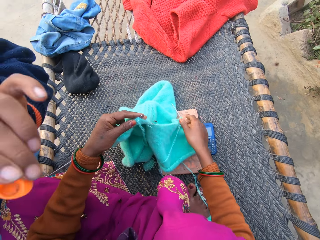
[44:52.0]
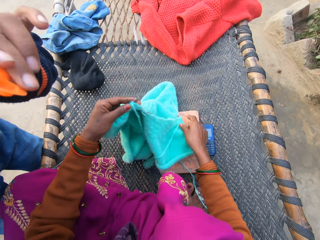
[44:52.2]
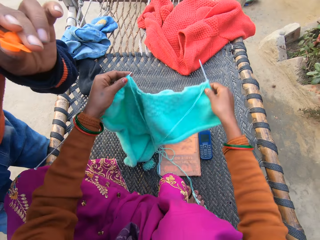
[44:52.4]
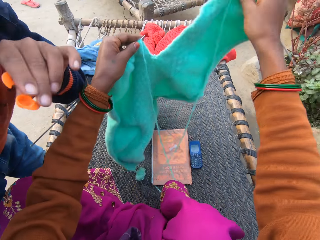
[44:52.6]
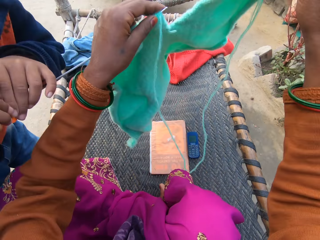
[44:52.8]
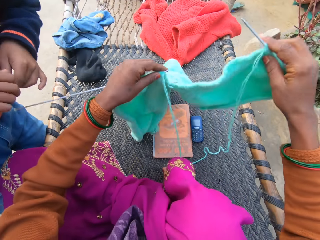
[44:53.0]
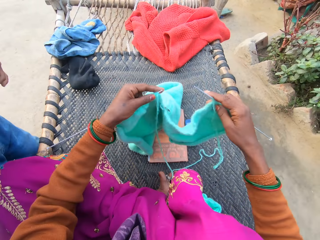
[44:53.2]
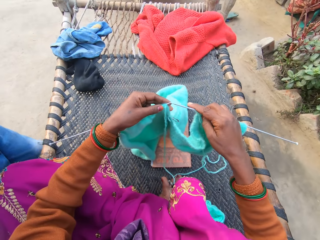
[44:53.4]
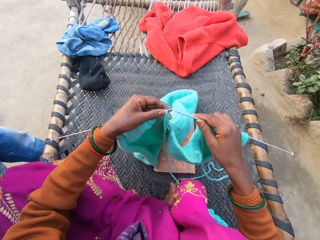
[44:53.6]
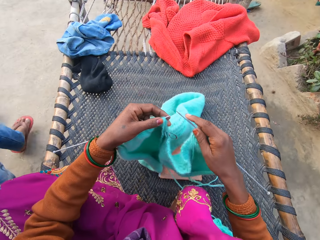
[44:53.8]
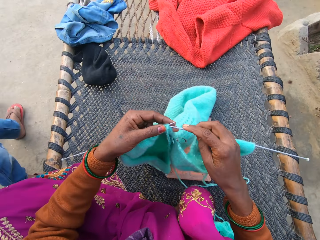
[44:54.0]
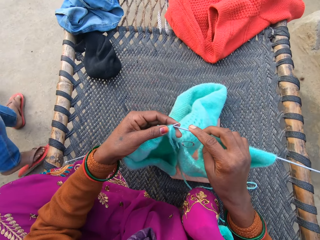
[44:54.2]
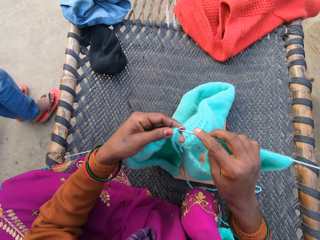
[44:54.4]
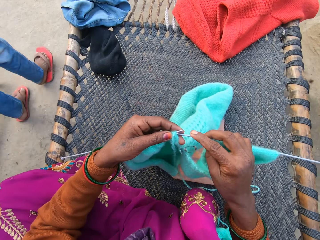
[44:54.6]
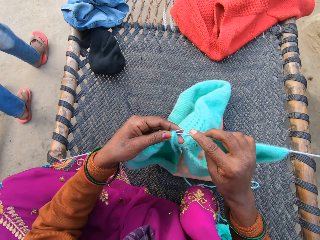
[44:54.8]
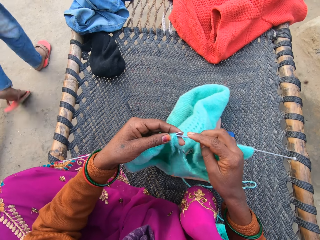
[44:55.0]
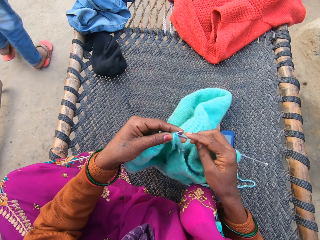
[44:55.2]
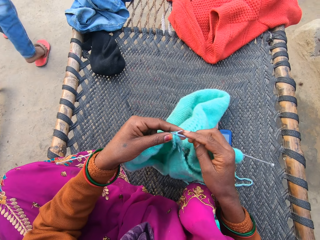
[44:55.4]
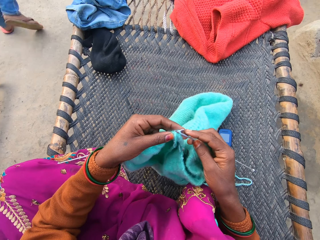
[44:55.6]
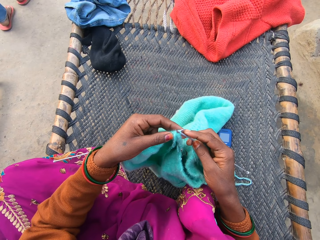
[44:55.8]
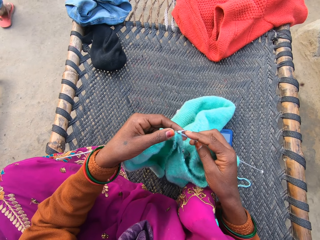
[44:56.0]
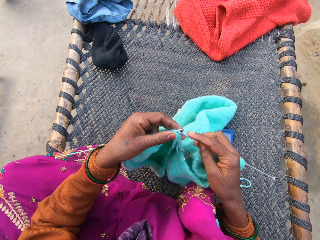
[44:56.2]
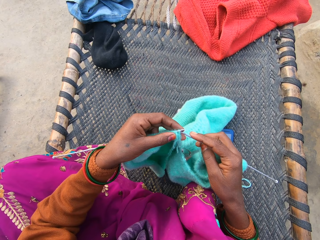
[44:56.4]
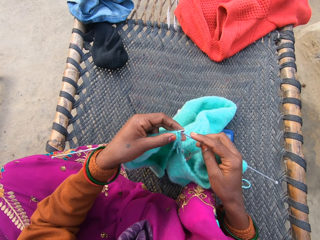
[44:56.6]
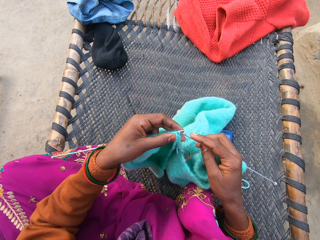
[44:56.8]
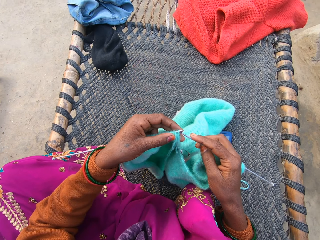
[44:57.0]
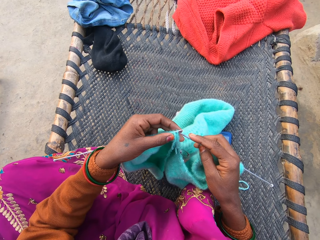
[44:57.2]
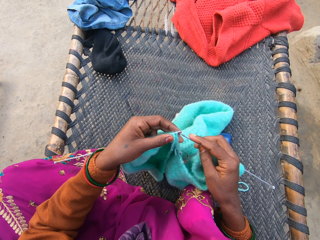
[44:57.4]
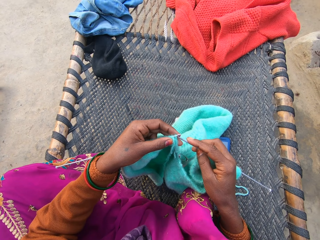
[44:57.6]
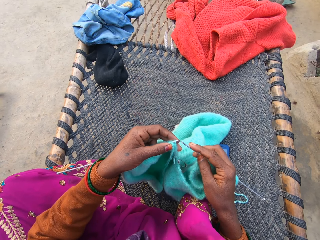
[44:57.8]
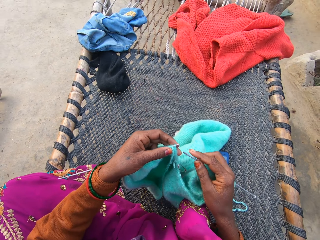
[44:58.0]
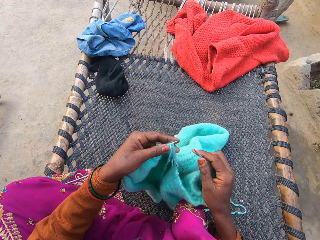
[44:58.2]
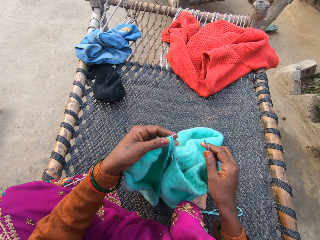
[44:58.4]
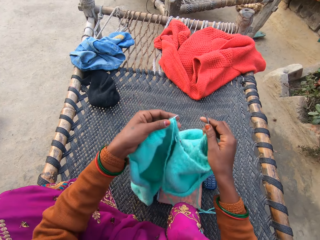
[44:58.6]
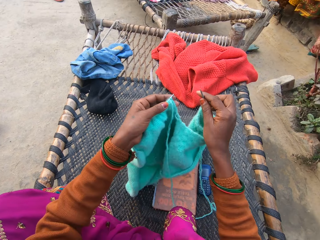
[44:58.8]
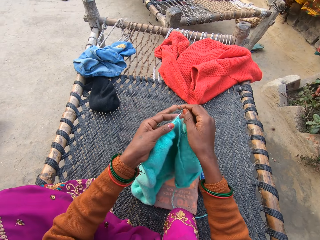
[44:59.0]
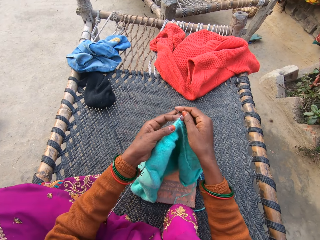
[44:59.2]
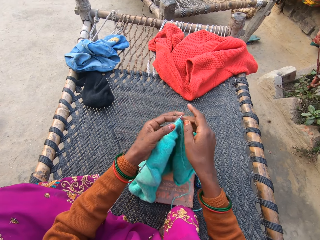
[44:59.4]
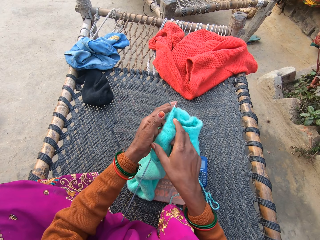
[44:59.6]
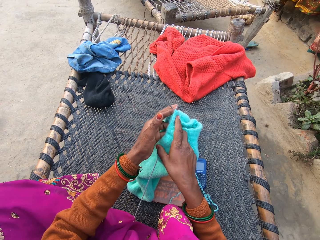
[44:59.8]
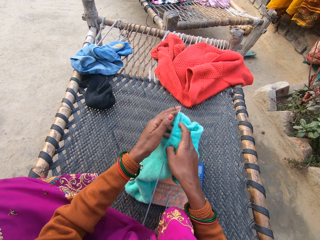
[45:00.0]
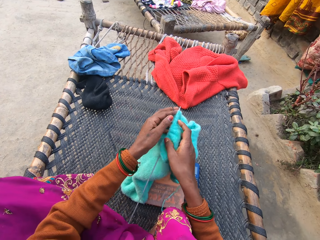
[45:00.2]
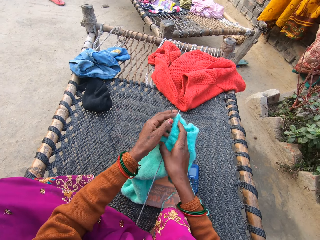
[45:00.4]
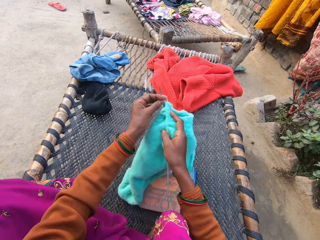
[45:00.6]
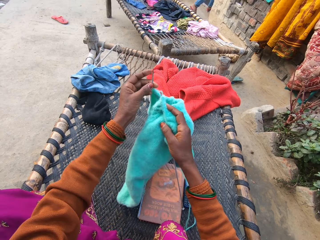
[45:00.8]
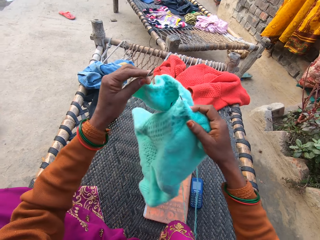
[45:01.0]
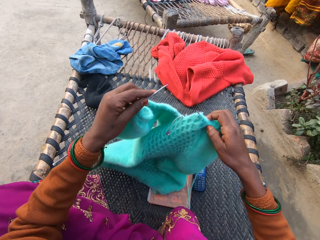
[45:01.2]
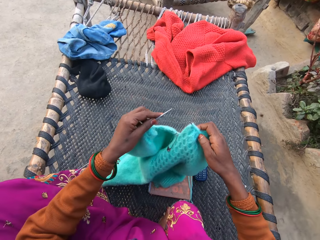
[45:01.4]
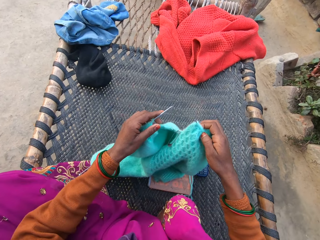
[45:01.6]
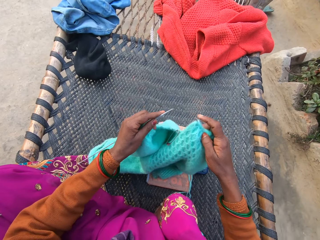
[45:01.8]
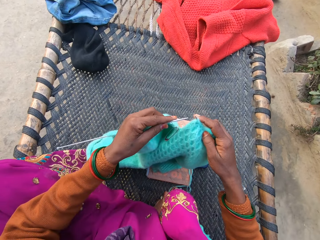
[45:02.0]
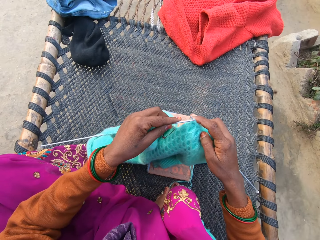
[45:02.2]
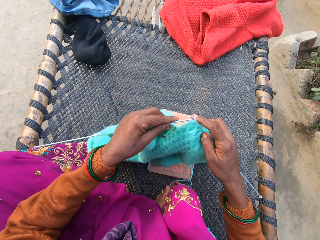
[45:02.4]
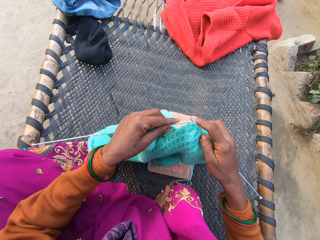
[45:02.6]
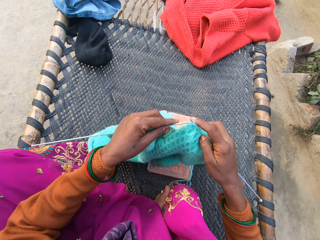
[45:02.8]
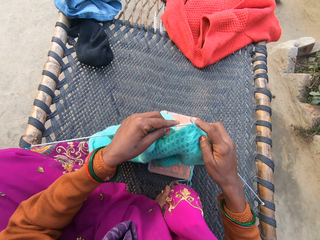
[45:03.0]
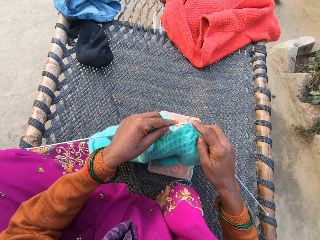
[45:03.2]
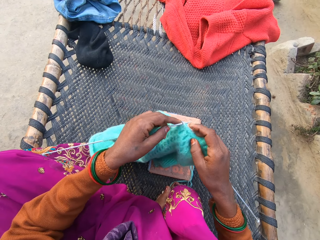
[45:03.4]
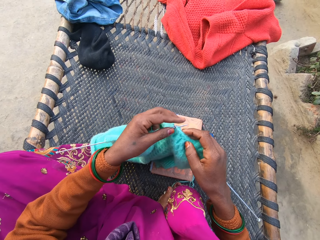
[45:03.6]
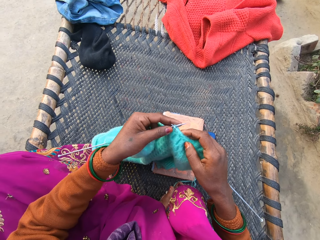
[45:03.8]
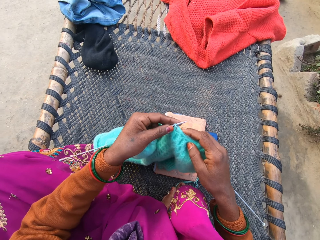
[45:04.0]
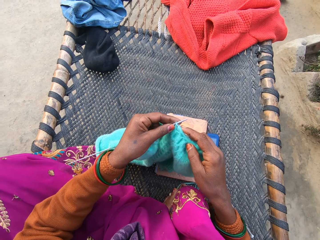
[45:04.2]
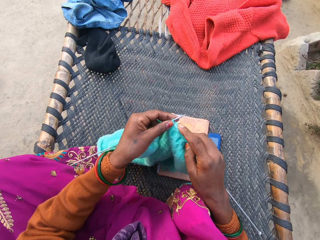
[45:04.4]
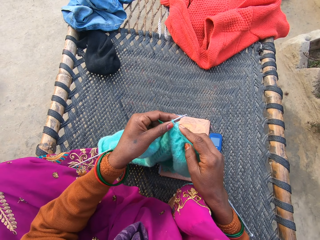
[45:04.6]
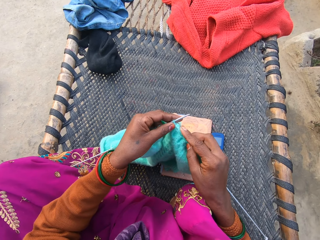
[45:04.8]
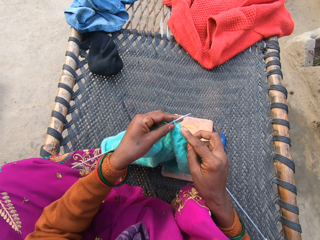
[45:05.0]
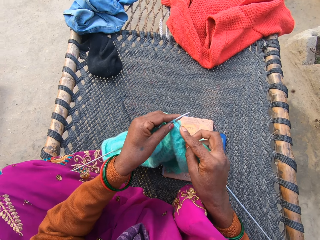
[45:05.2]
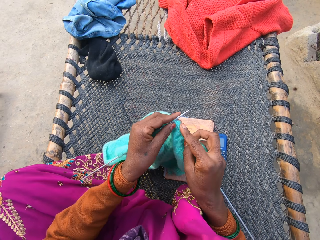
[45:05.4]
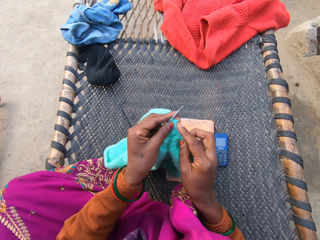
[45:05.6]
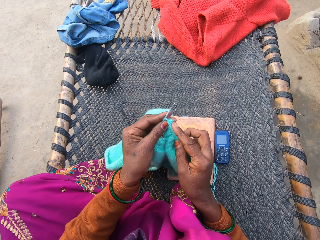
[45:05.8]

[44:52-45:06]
The camera wearer lifts the sweater and pulls the fabric. A man walks away. The camera wearer repositions the knitted fabric with both her hands on the rattan mat. She turns the fabric around.

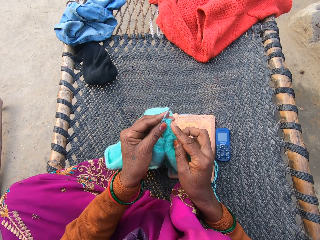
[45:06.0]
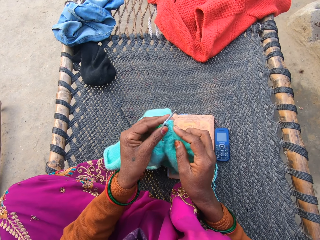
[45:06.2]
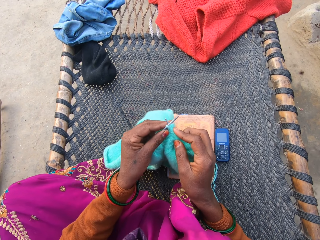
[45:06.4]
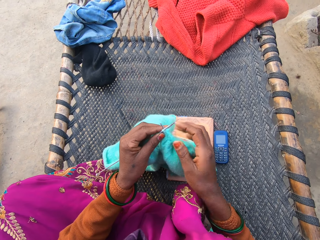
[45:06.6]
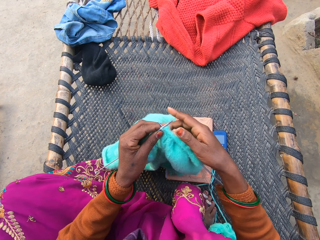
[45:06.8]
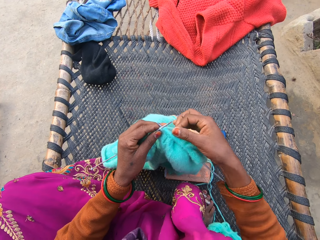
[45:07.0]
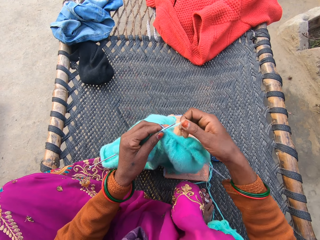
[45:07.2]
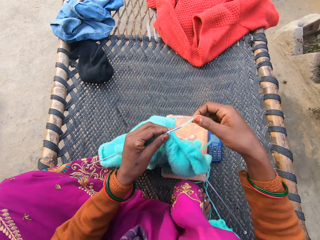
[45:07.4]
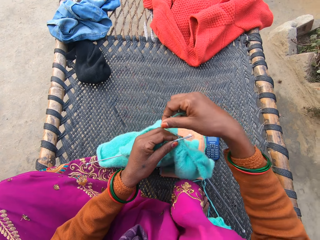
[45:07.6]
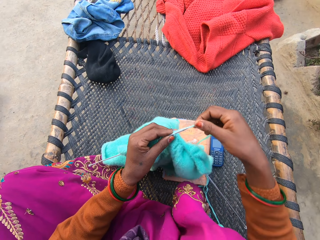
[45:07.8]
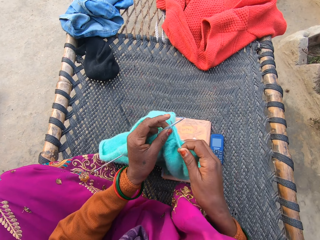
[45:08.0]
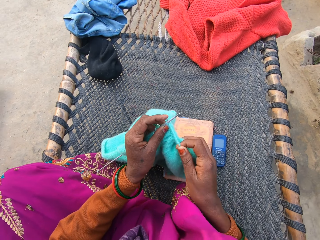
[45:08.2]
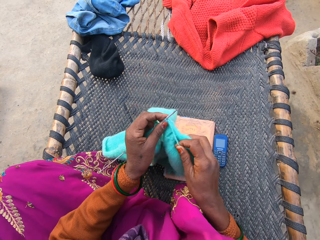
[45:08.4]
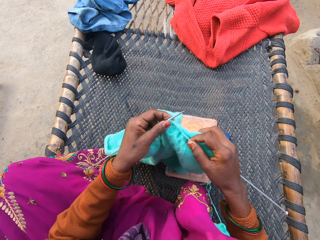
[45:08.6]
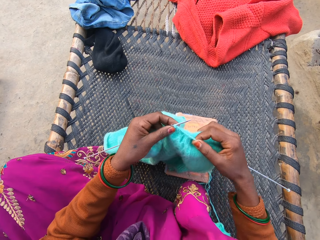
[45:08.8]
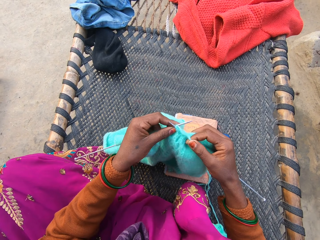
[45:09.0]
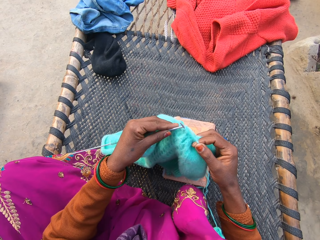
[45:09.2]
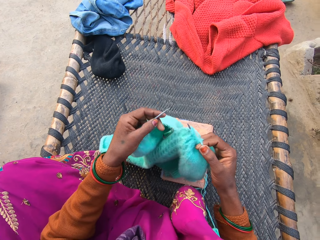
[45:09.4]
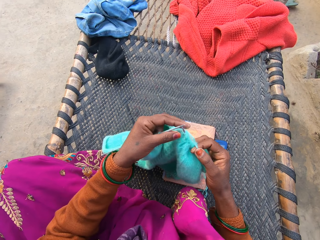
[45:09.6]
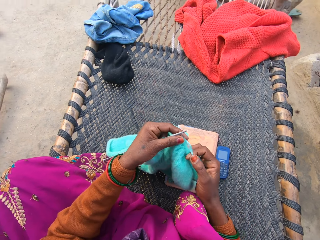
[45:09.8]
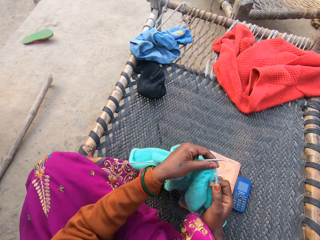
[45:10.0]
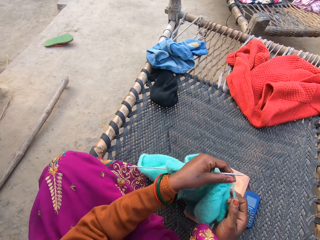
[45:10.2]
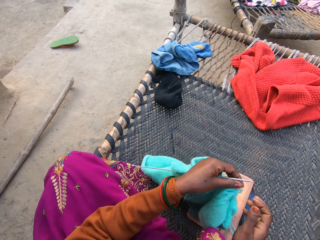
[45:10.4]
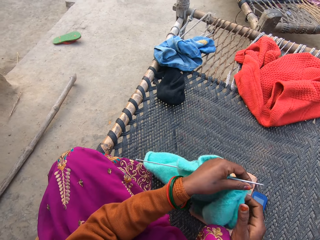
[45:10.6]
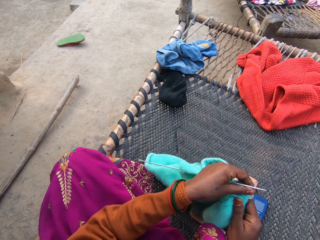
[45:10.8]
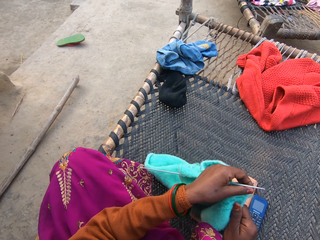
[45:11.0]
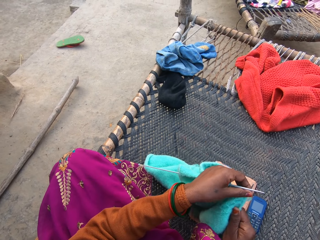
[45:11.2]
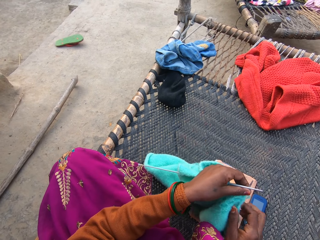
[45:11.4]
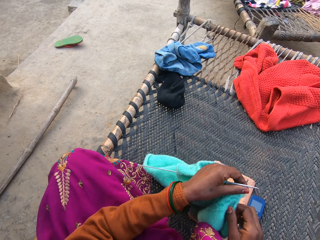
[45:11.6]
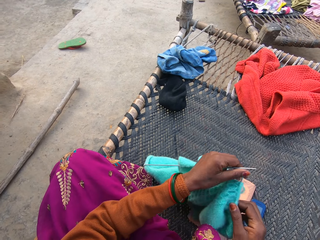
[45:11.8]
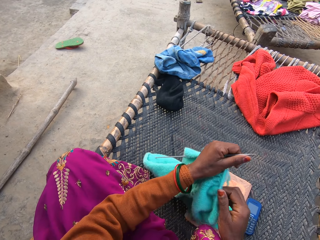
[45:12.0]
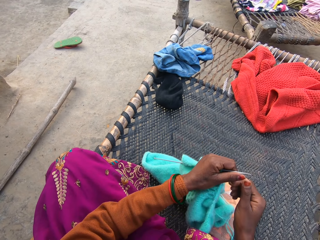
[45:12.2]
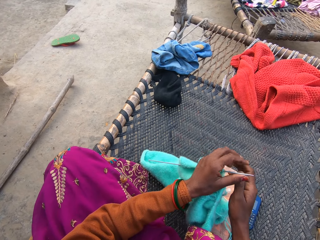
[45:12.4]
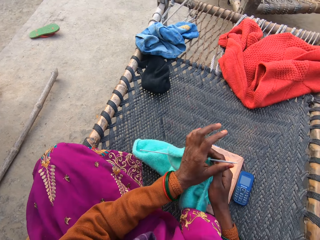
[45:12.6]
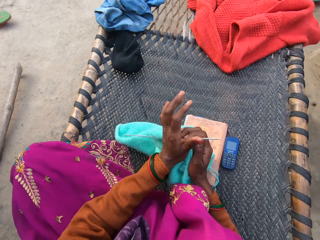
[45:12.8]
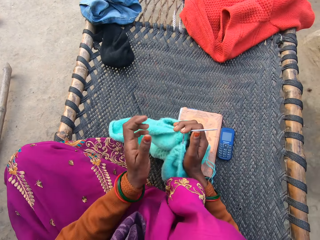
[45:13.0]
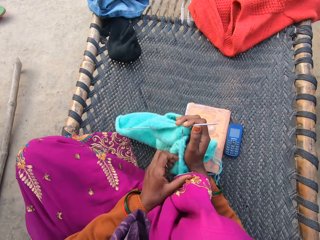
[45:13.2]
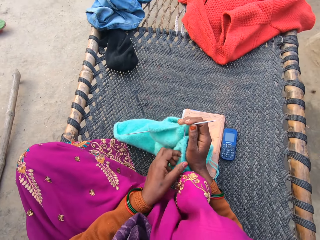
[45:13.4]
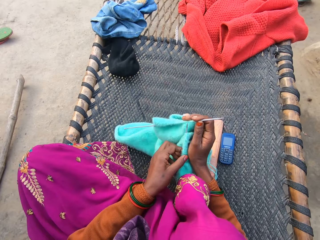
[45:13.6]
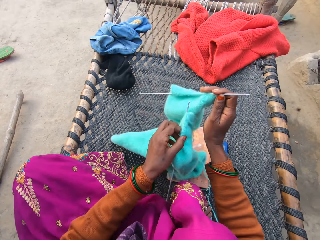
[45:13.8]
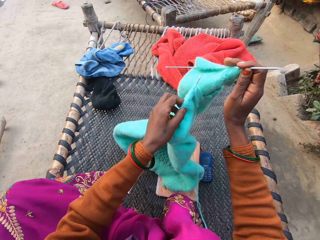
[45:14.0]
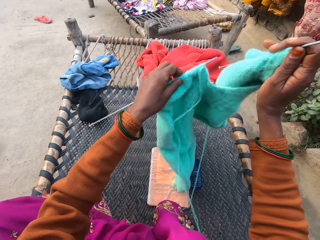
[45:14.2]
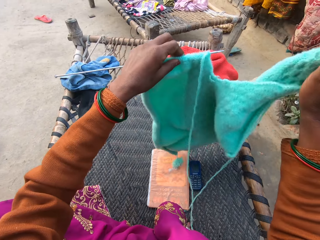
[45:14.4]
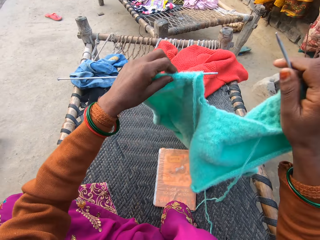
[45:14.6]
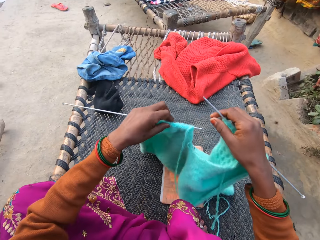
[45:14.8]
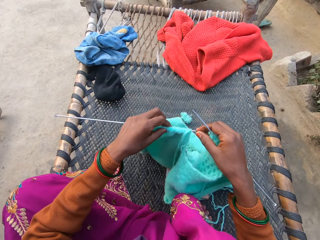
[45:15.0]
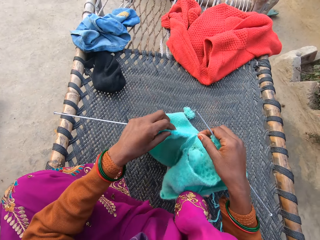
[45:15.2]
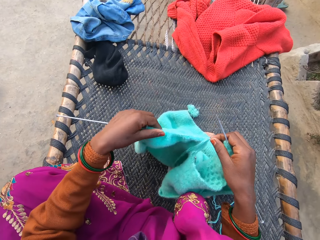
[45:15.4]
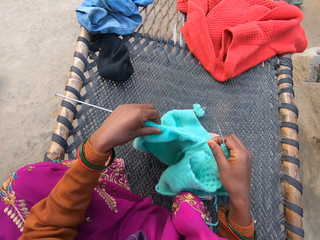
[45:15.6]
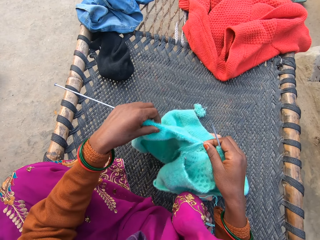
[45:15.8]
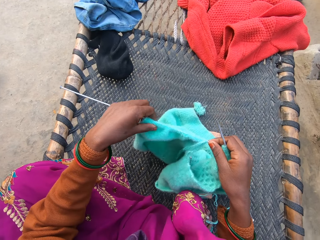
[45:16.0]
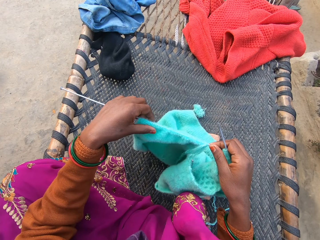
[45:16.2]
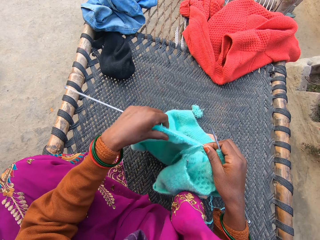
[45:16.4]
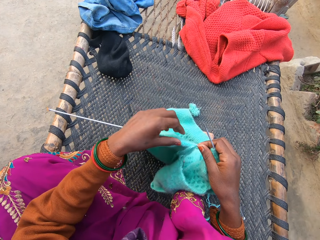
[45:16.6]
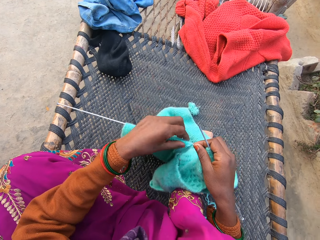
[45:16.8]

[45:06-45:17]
The camera wearer knits the fabric. They align the fabric.
